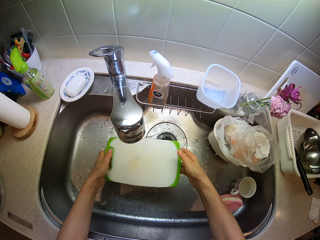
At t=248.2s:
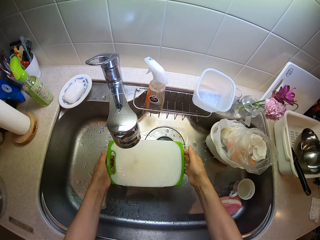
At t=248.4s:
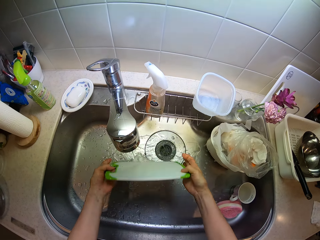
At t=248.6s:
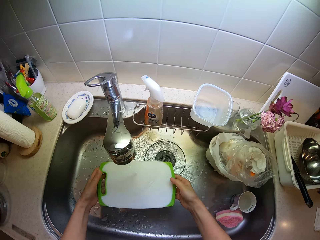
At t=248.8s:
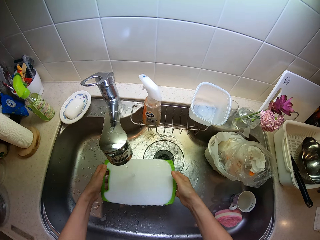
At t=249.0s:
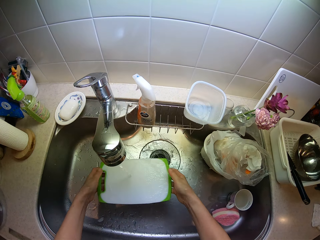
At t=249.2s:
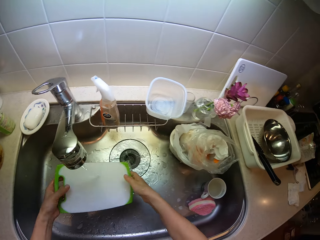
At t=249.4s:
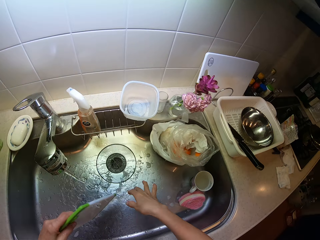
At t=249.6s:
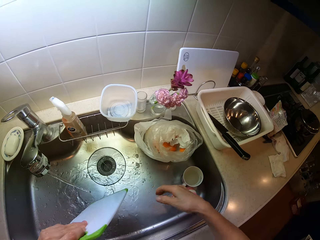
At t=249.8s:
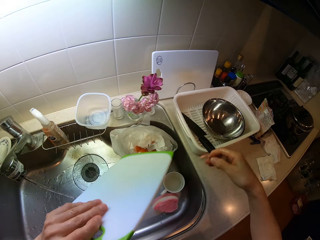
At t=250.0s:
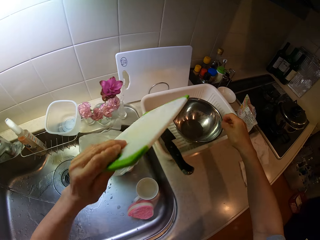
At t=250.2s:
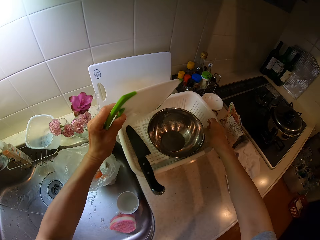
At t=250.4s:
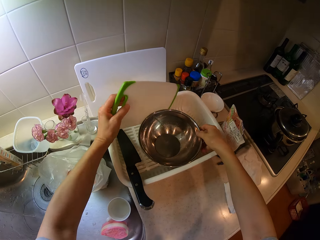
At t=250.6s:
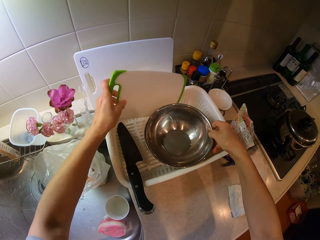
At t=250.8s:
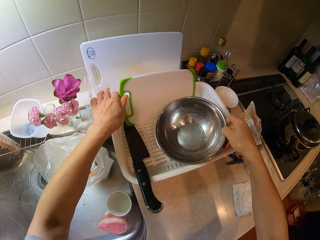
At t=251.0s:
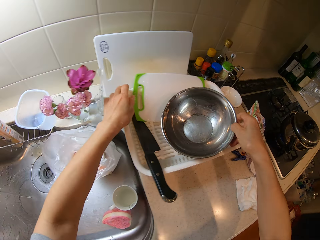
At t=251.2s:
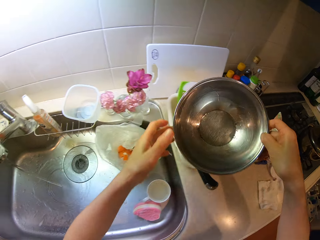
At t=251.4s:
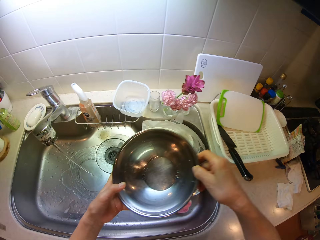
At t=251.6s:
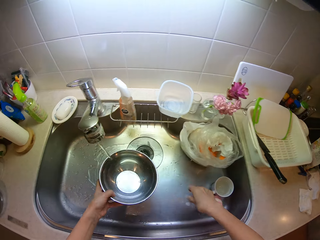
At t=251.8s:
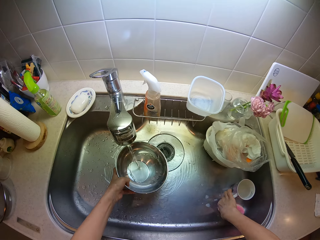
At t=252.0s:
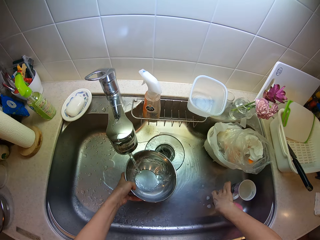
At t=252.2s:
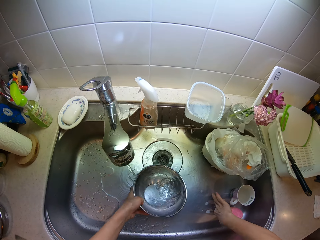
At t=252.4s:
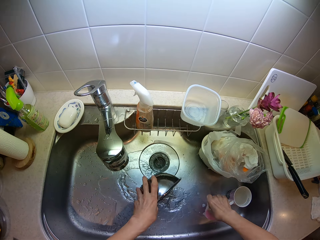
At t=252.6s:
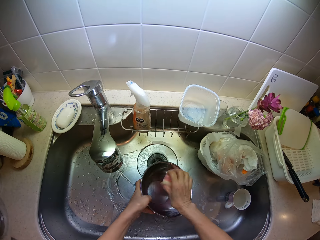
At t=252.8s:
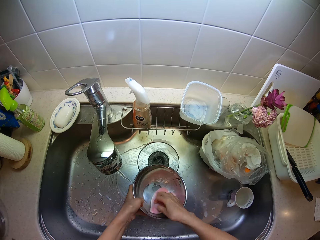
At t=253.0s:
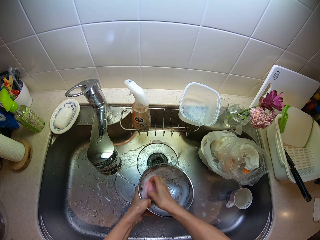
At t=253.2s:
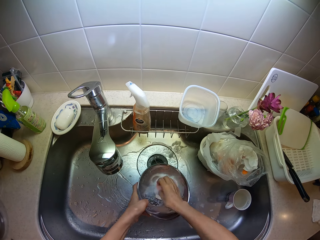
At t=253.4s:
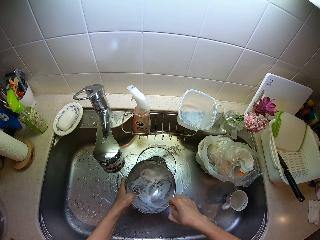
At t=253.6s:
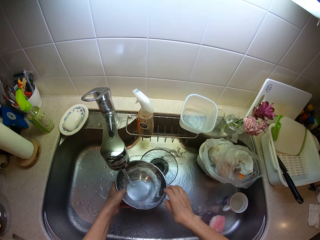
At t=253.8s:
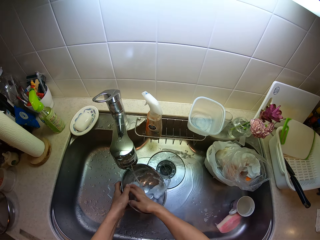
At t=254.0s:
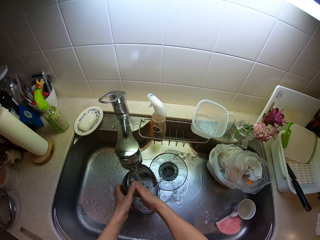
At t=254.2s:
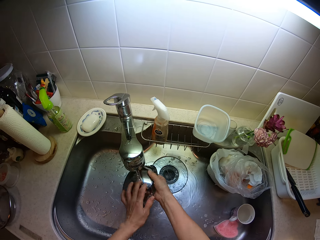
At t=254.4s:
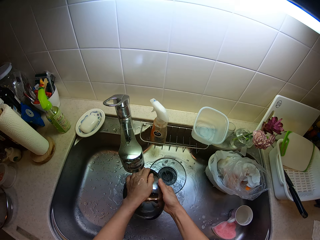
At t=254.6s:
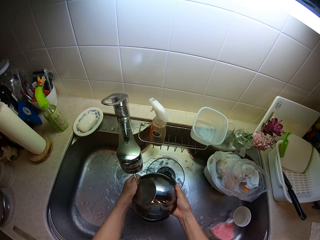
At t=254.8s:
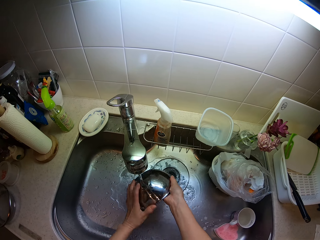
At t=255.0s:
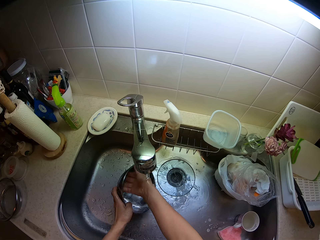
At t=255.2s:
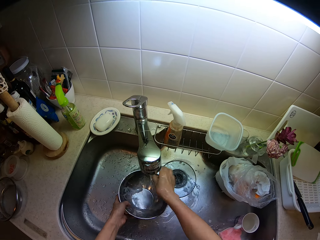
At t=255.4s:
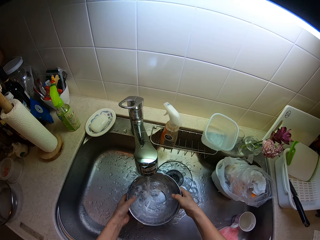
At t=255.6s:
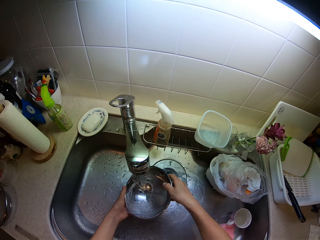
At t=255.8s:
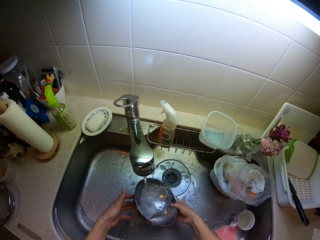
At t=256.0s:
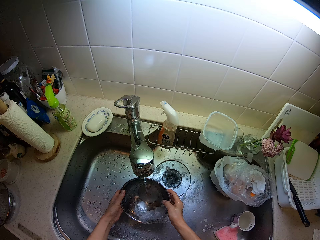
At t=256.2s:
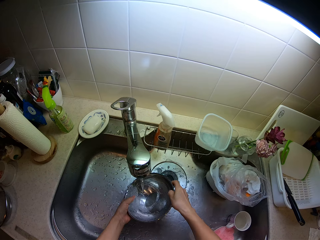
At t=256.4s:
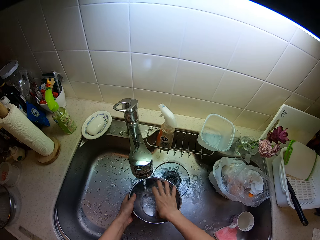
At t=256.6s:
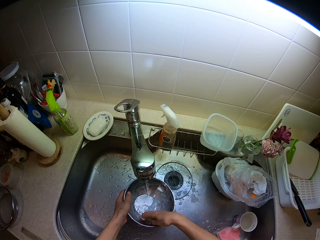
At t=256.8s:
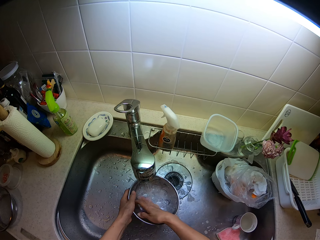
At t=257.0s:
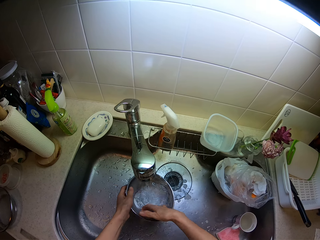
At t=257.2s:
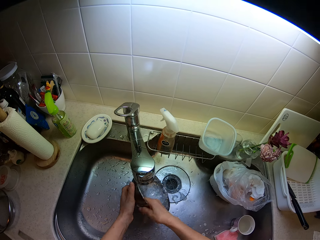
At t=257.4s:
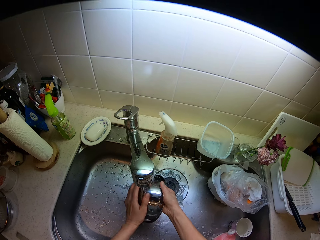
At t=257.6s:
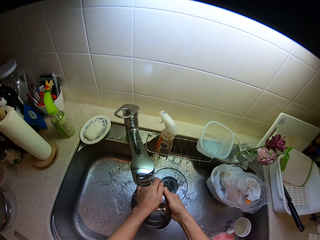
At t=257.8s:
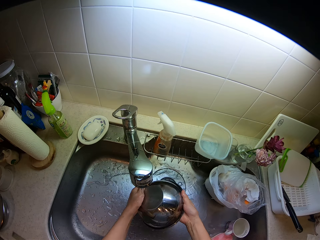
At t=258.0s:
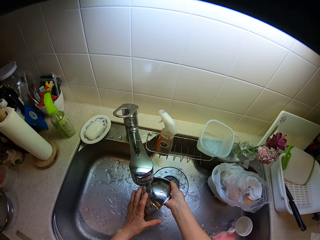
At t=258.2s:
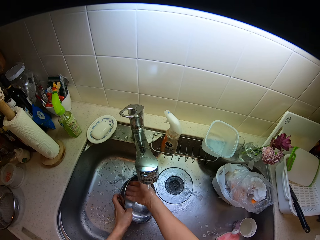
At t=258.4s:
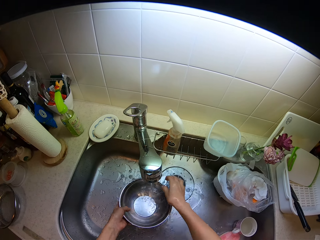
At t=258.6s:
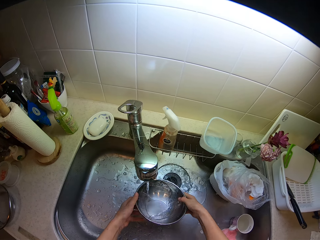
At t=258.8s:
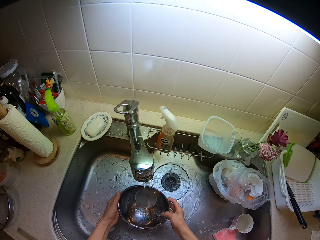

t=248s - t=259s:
The camera wearer holds the bowl. She picks the bowl in the rack on the cabinet with her right hand and drops the tray in the rack on the cabinet. She lifts the bowl and switches the bowl to her left hand. She picks the foam in the sink. She washes the bowl in the sink with the foam, drops the foam in the sink, and rinses the bowl in the sink.

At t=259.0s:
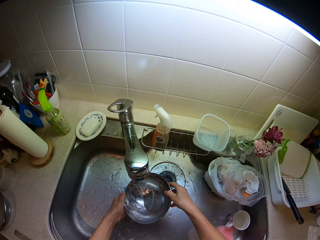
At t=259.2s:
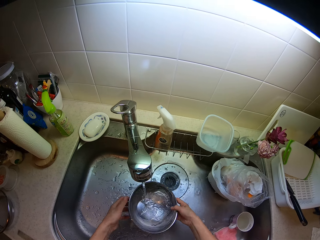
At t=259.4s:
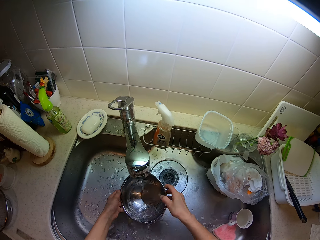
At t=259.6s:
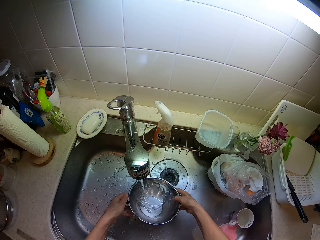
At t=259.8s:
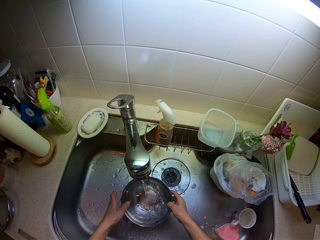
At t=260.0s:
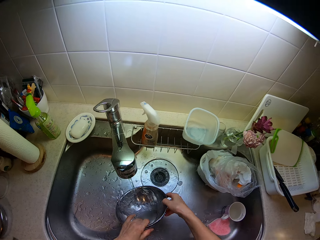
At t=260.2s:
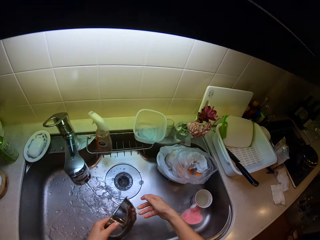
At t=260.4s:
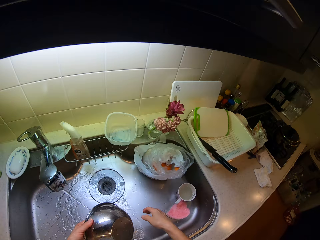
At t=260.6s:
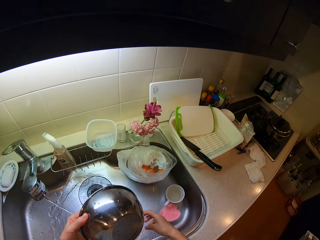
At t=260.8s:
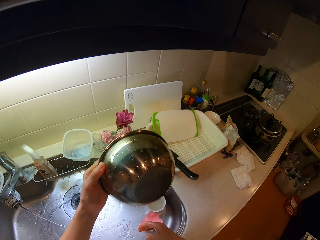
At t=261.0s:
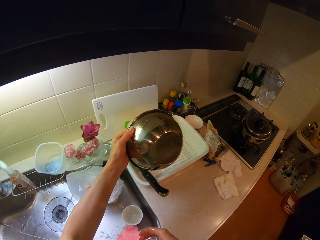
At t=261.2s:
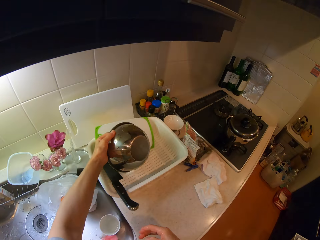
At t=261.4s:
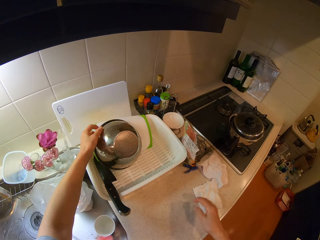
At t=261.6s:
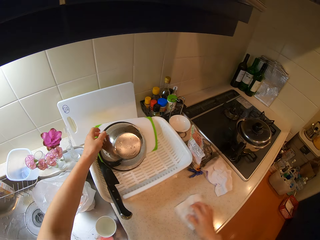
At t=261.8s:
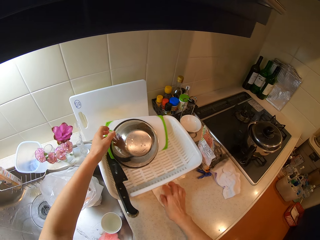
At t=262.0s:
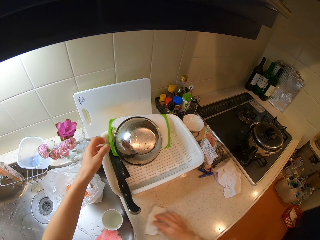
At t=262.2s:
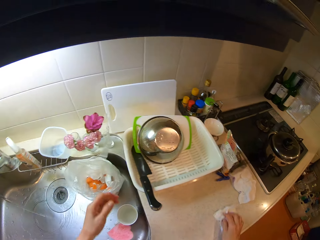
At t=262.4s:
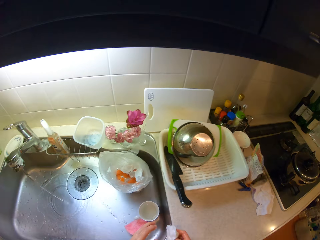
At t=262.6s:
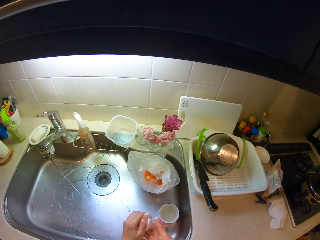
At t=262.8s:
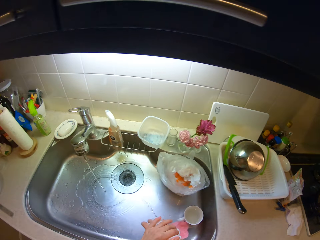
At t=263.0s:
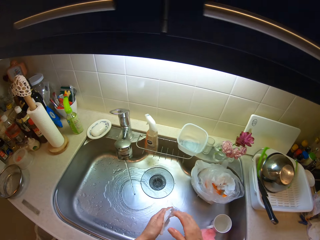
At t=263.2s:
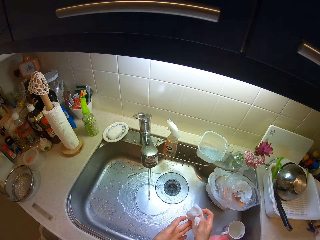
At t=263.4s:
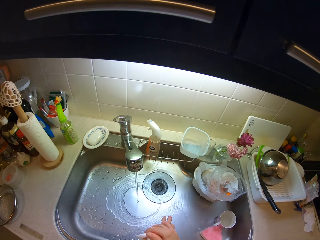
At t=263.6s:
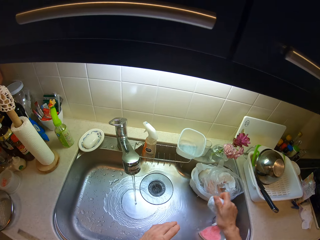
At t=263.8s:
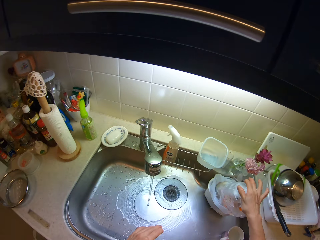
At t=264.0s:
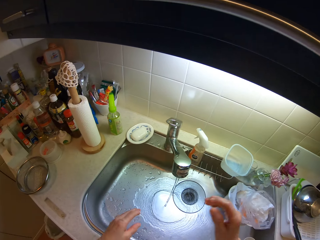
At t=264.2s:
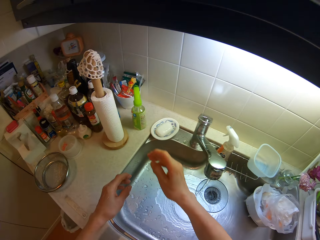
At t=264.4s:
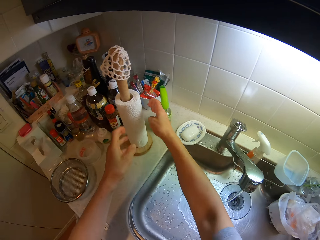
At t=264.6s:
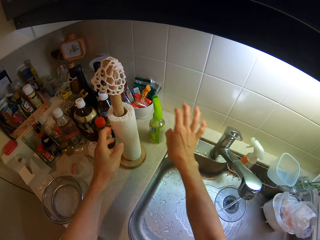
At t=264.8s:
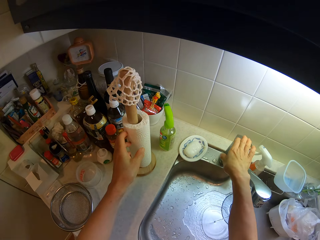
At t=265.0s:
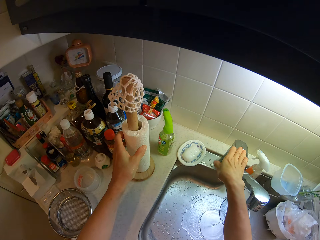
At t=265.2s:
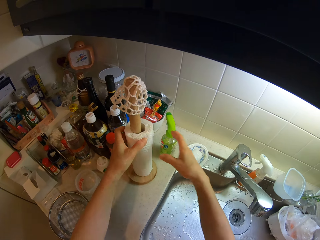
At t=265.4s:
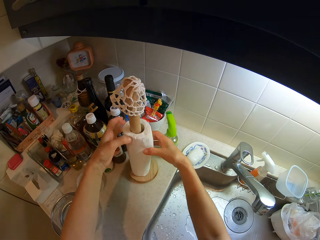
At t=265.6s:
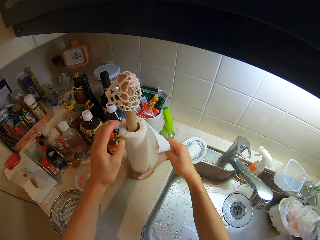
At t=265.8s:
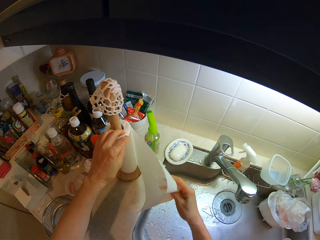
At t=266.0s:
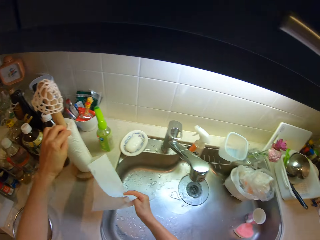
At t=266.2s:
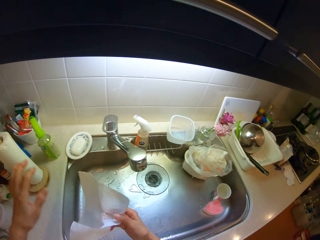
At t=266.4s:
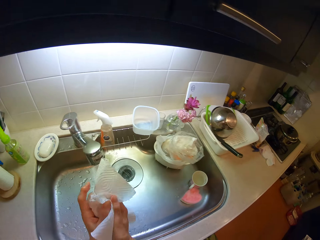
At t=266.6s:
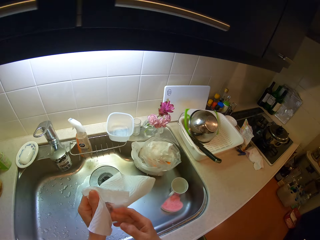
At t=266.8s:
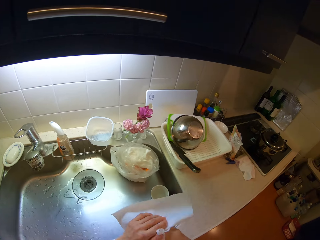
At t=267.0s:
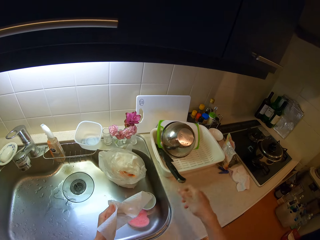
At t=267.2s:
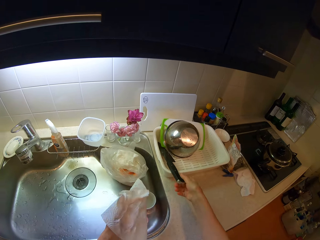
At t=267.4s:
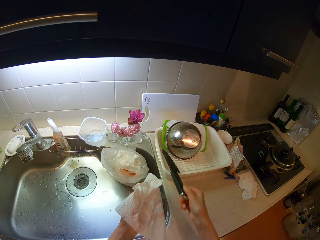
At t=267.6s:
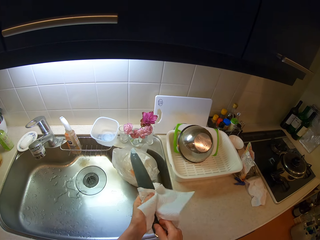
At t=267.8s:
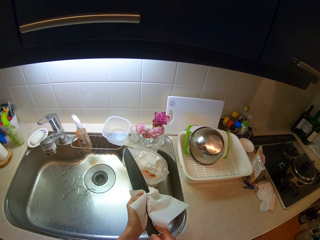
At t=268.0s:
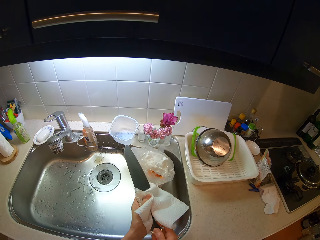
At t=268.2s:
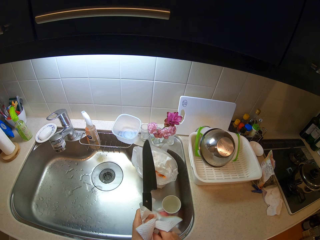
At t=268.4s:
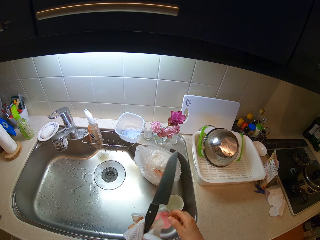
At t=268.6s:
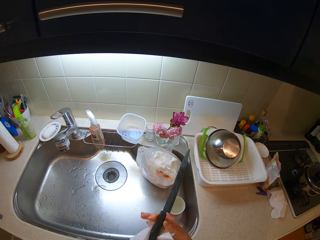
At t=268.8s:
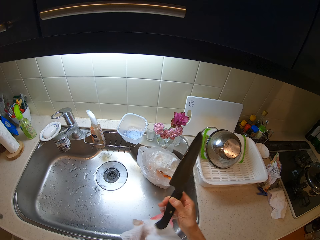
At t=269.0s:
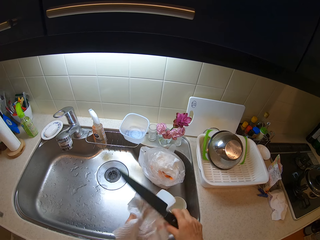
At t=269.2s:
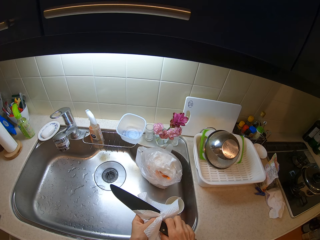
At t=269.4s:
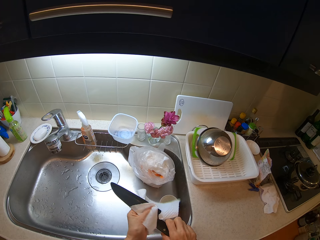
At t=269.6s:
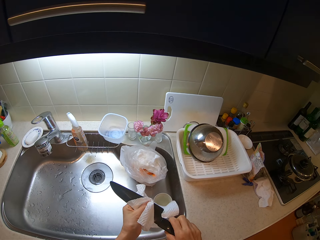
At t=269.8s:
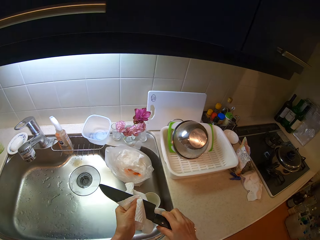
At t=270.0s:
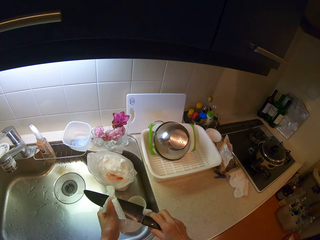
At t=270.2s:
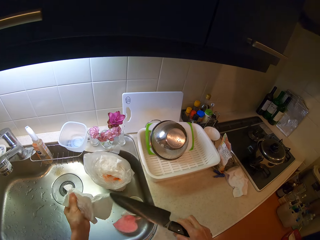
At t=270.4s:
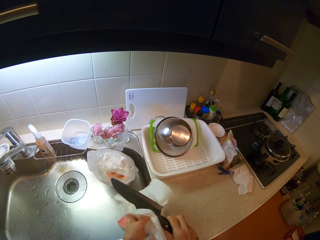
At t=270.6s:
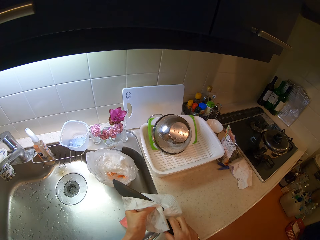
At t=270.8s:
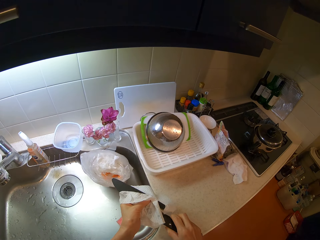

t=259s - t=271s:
The camera wearer drops the bowl in the rack on the cabinet. She cleans the cabinet with a tissue on the cabinet with her right hand. She holds the tissue paper. She cleans her hands with the tissue and drops the tissue in the nylon in the sink. She switches off the tap. She holds the tissue paper. She cuts out of a roll of tissue paper on the cabinet. She wipes her hand, picks the knife, and cleans the knife with the tissue paper.
